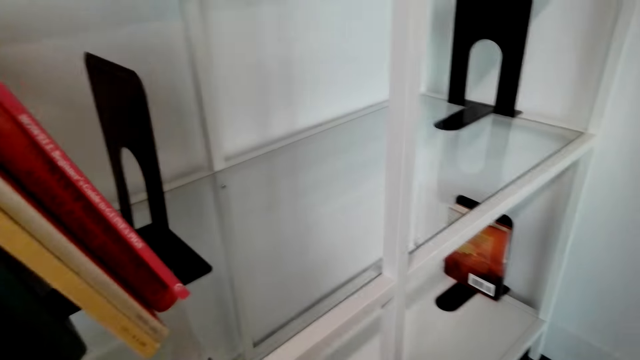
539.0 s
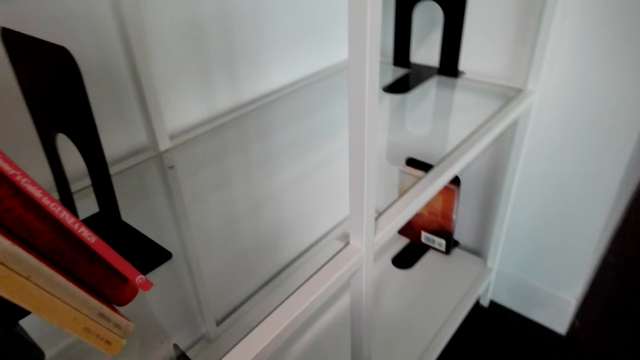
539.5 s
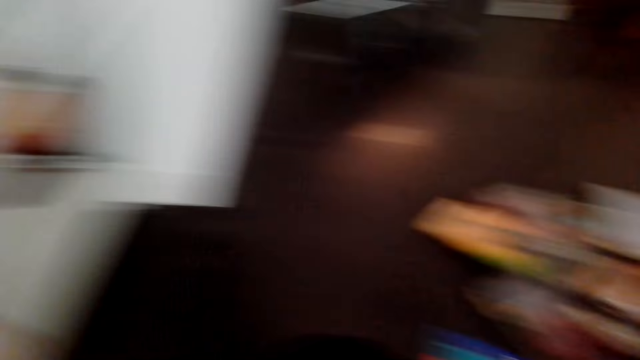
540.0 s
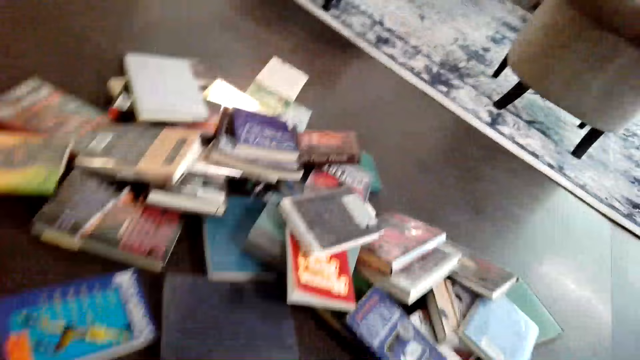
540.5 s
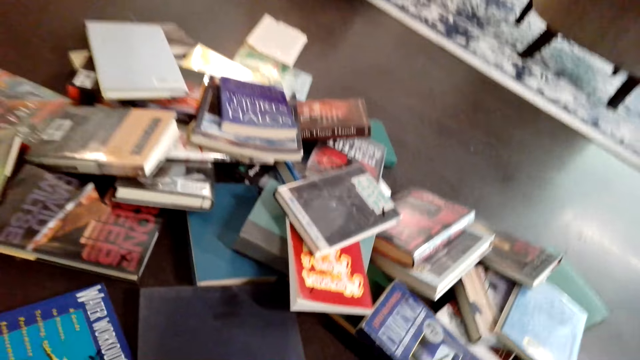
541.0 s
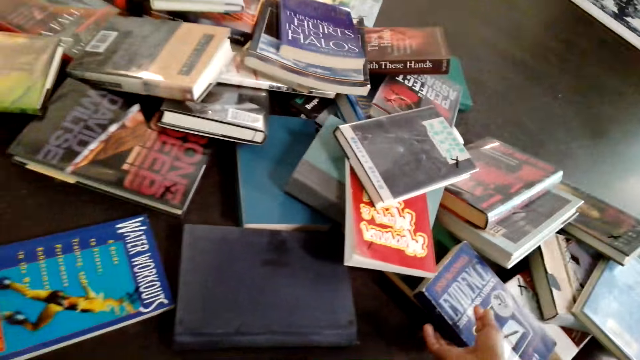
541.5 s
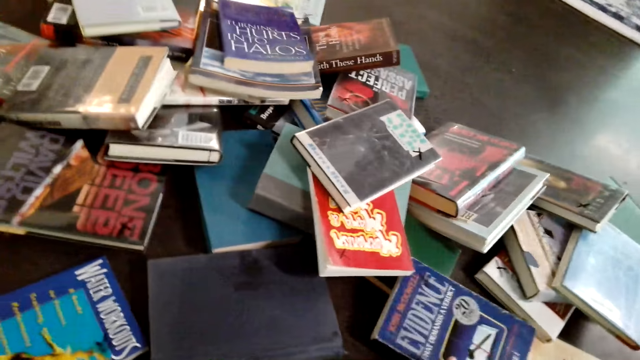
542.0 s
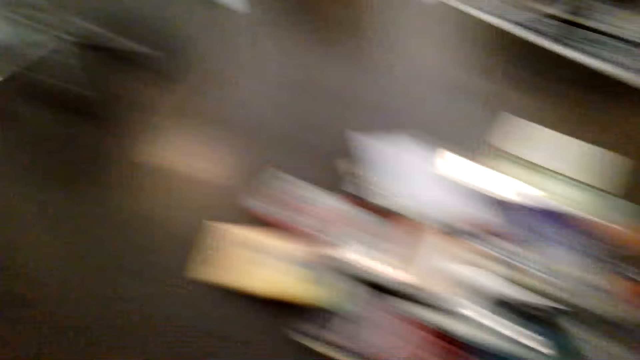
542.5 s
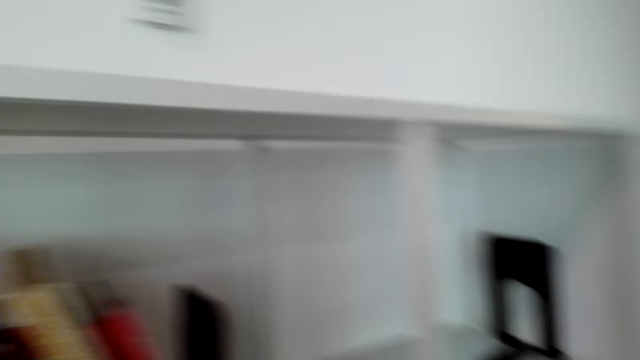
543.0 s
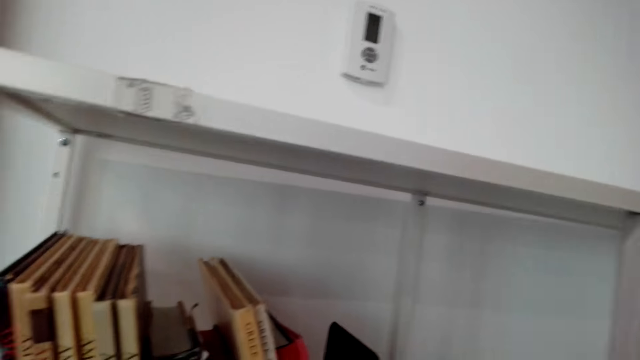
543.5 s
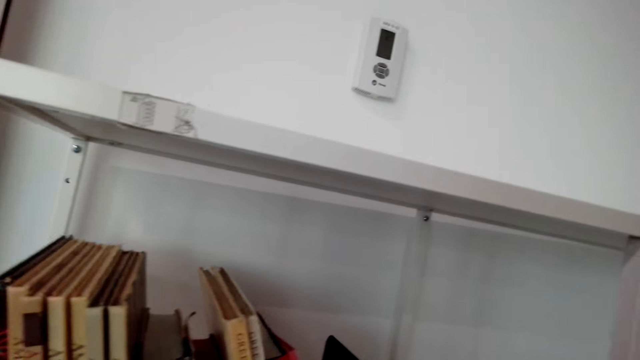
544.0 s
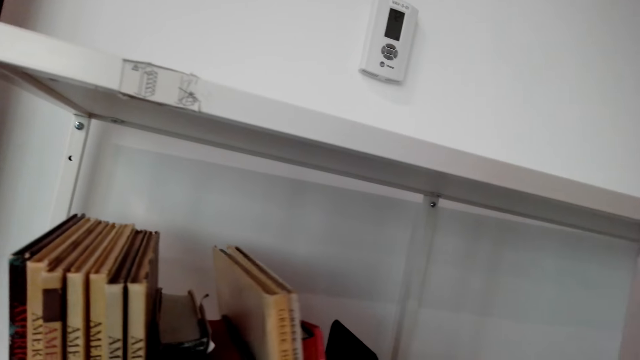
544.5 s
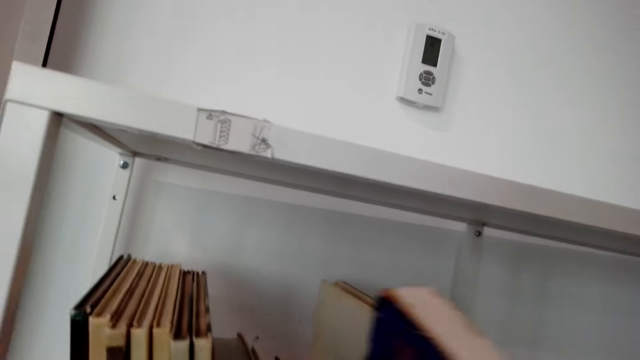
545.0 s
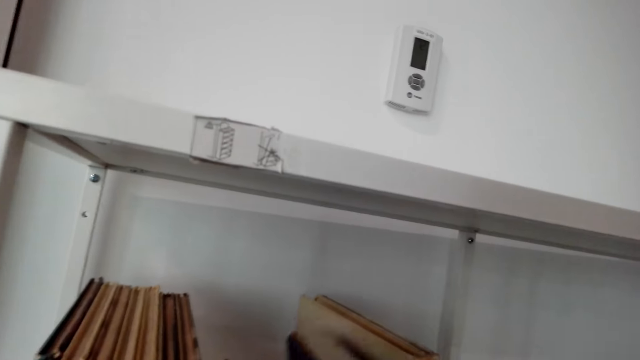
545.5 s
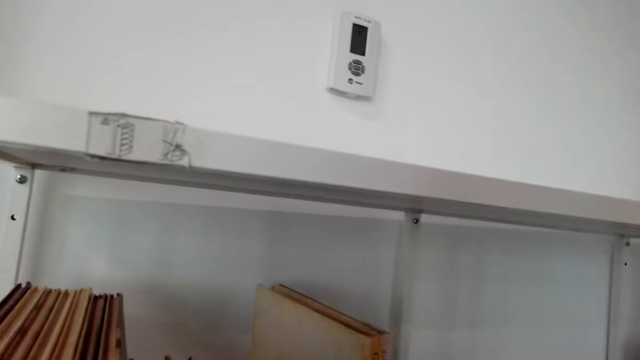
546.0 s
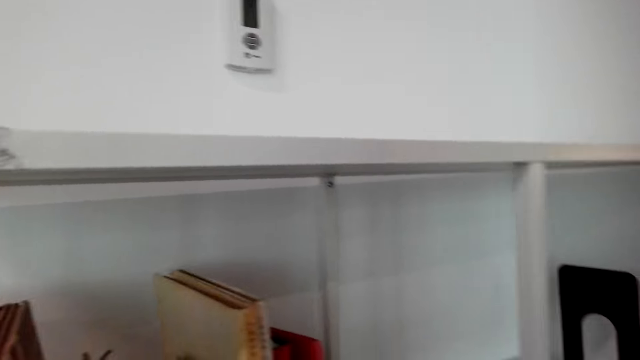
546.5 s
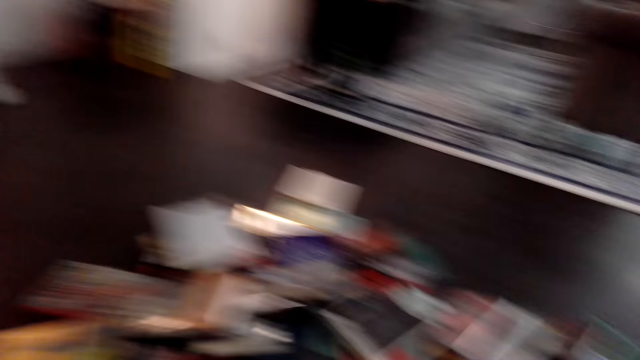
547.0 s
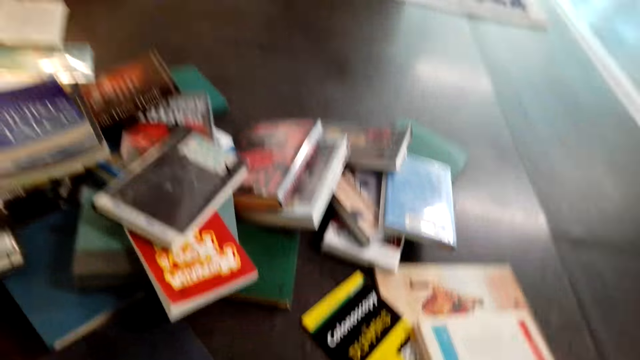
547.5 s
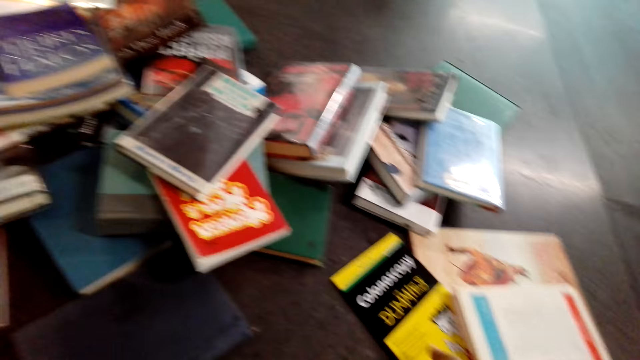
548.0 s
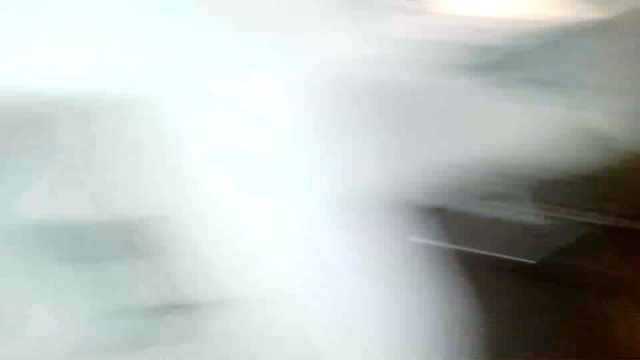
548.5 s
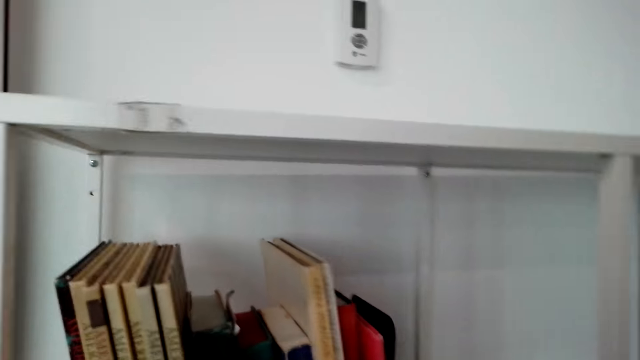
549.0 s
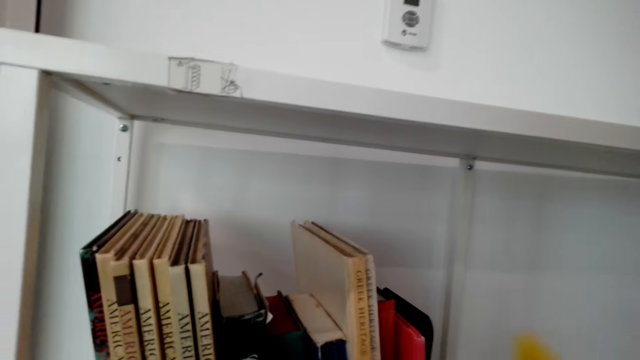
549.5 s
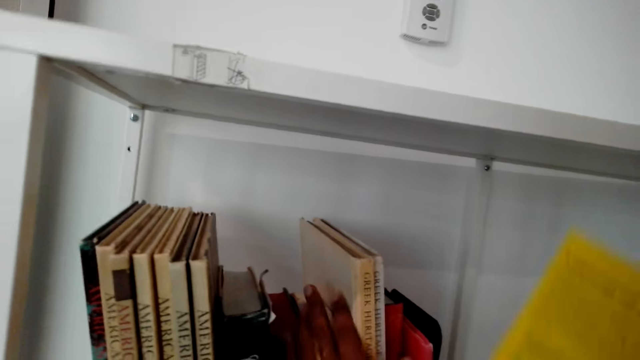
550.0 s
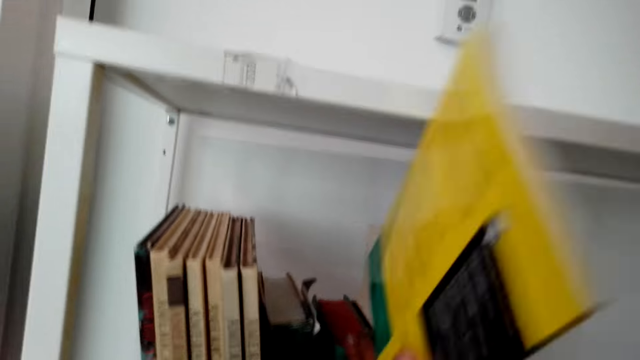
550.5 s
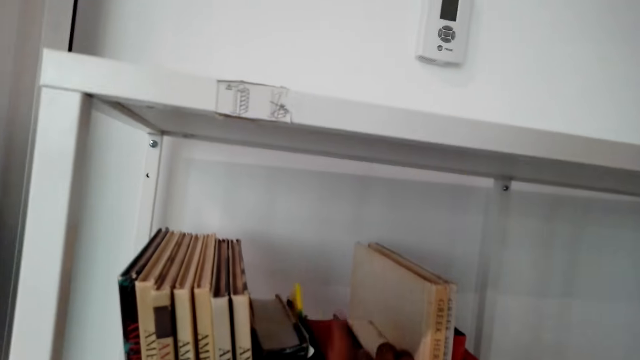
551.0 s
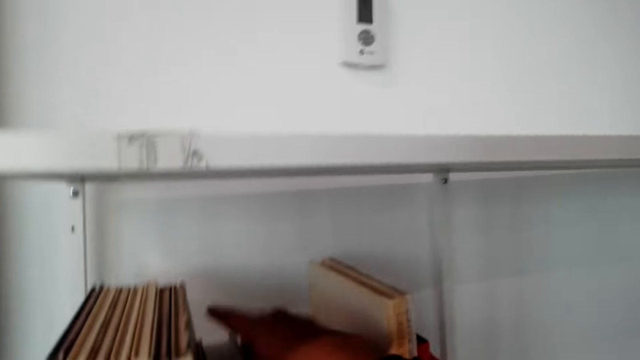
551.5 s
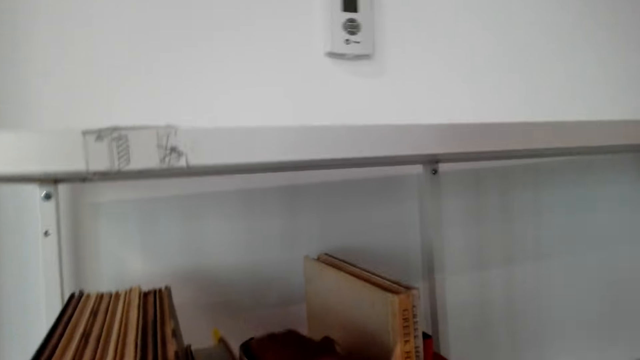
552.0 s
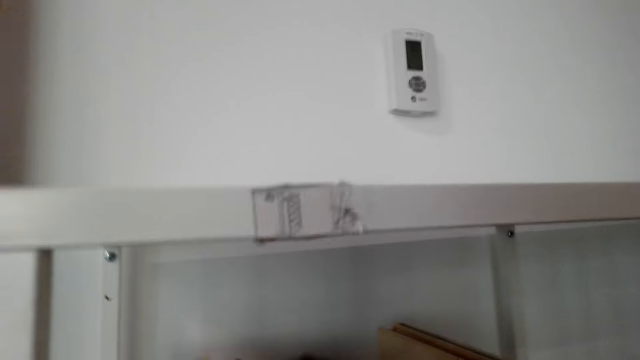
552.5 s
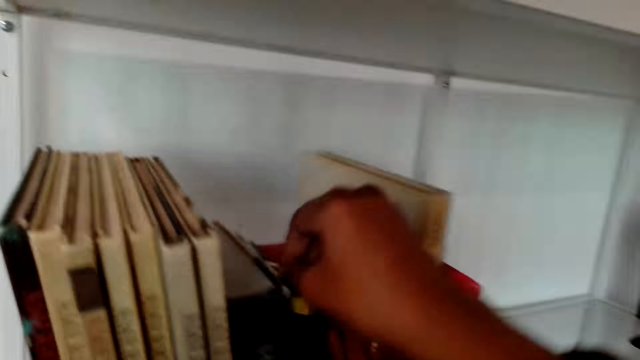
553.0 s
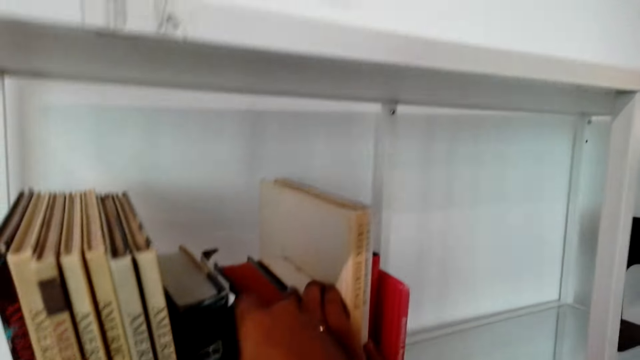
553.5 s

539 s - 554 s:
The camera wearer looks around. They arrange books in the shelf. They pick books on the floor. They arrange books on the shelf. They pick books on the floor. They put a book on the shelf.

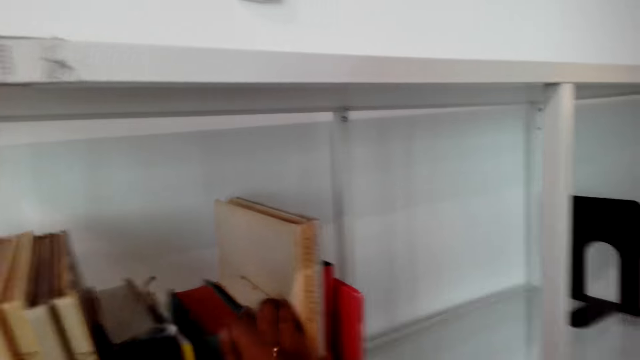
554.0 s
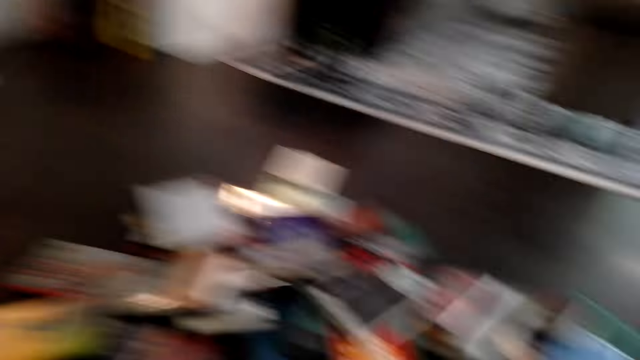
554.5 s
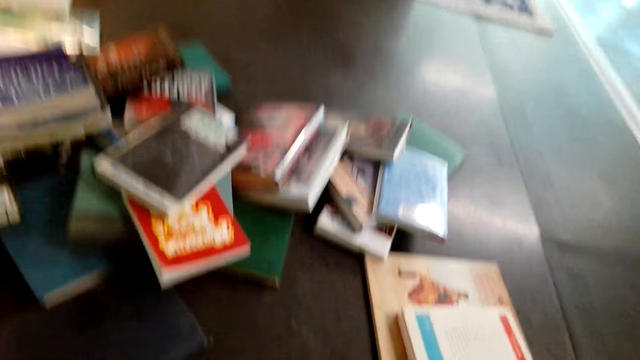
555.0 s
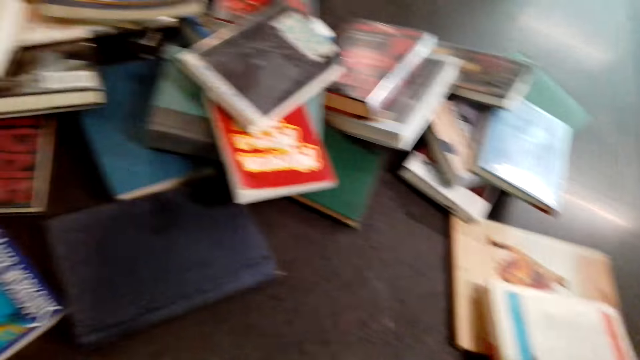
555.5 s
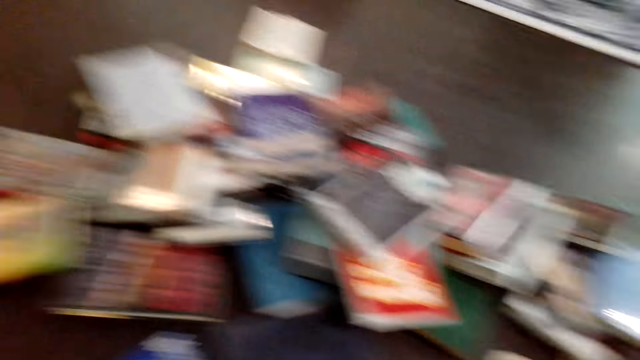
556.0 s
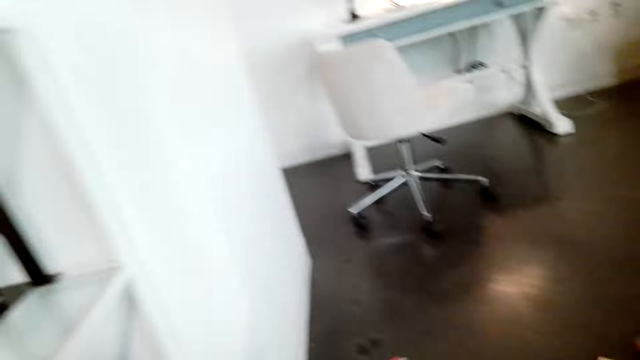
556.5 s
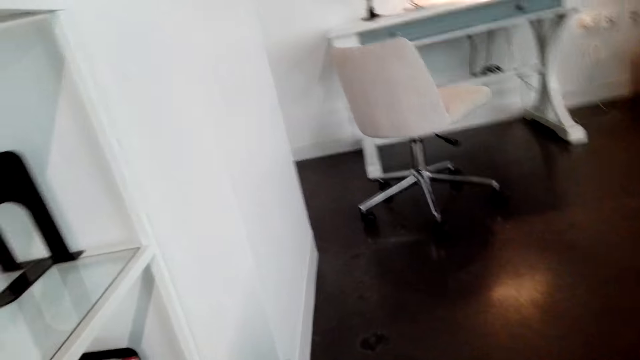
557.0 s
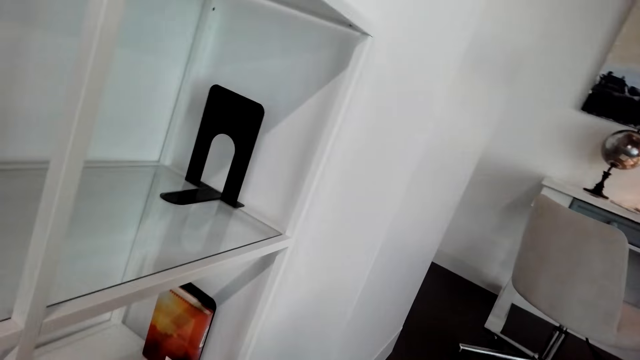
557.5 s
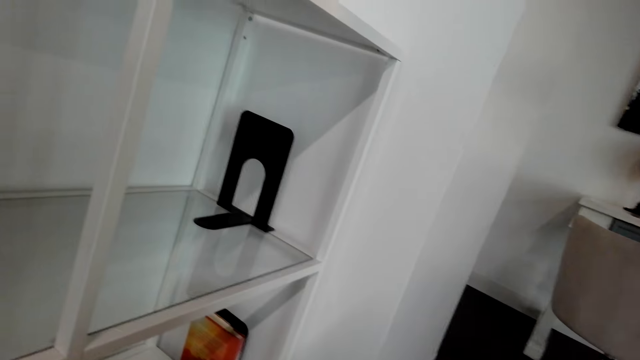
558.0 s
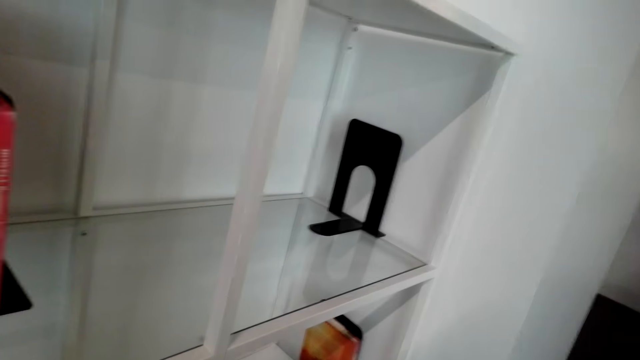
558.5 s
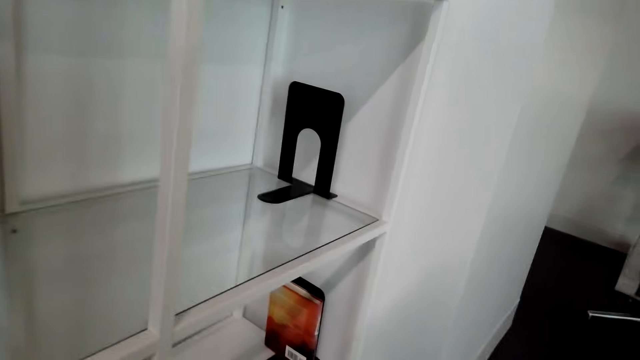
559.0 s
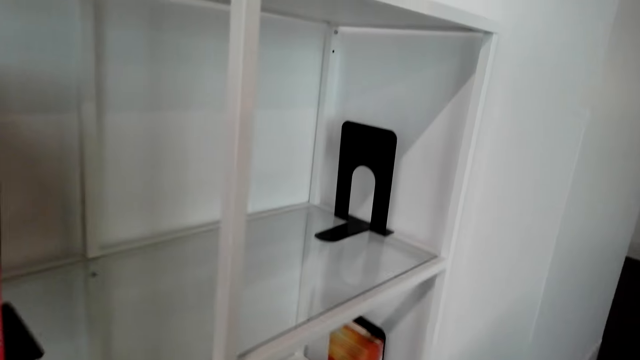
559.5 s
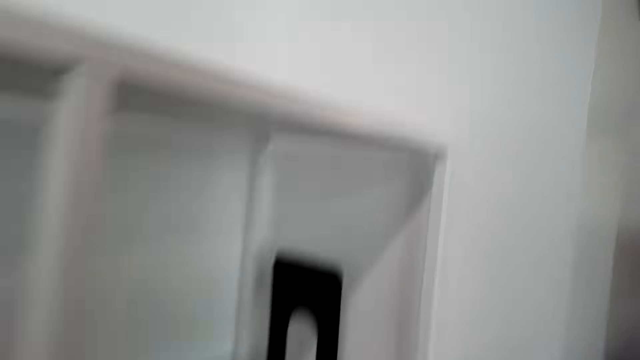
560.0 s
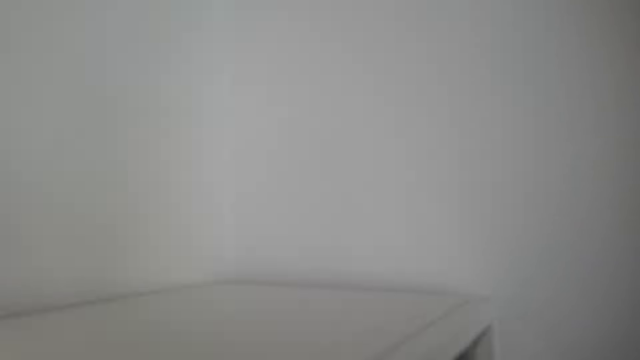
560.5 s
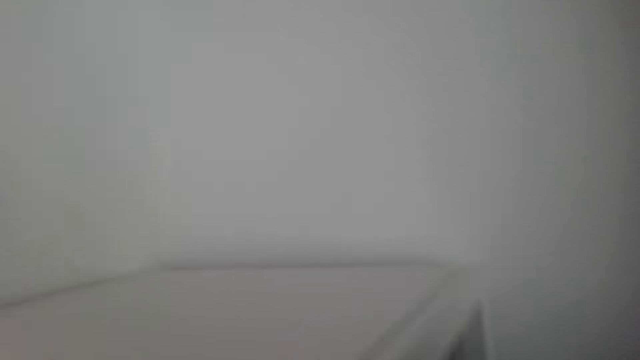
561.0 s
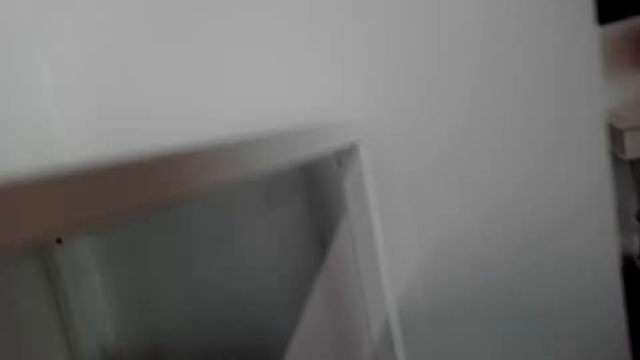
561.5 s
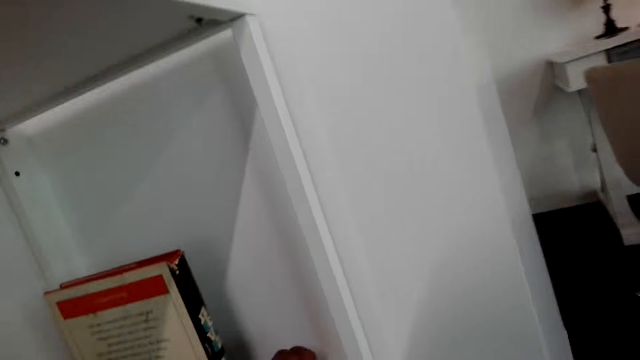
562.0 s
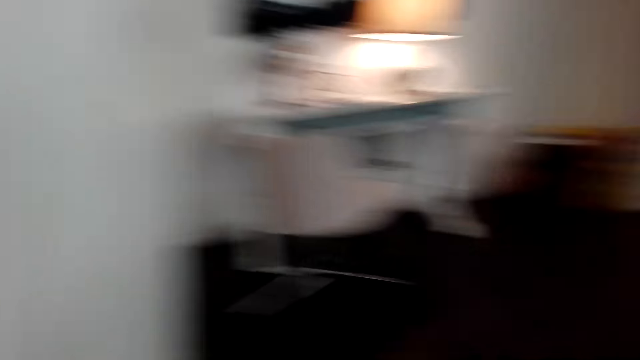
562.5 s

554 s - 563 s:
The camera wearer looks around the house. They pick up a book. They place the book on the shelf.
